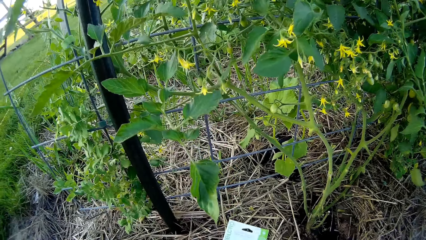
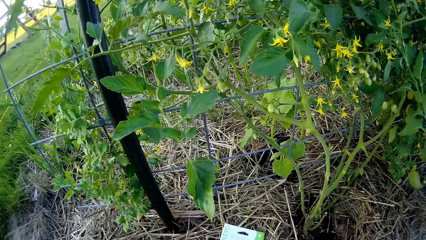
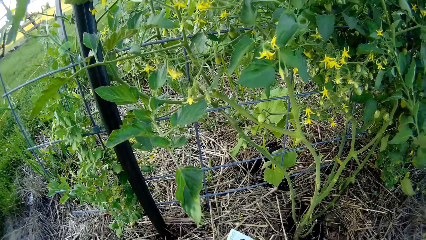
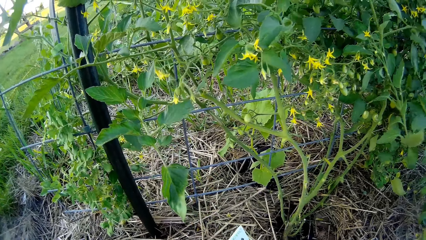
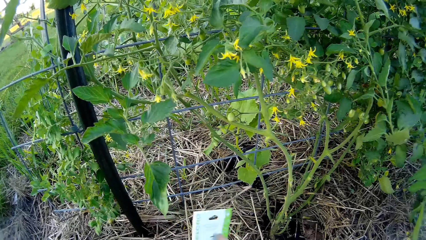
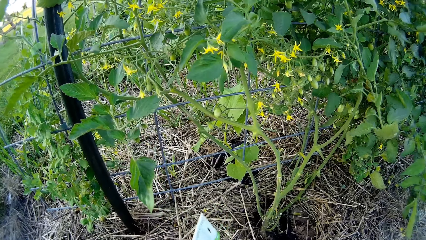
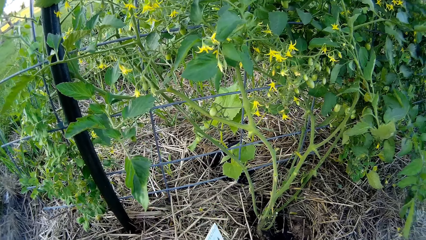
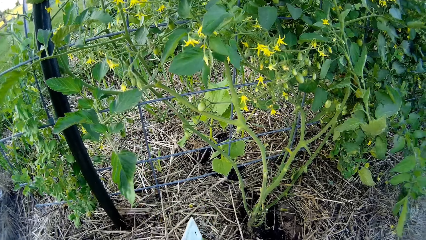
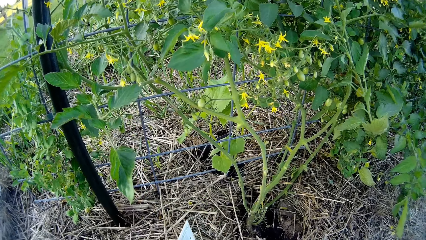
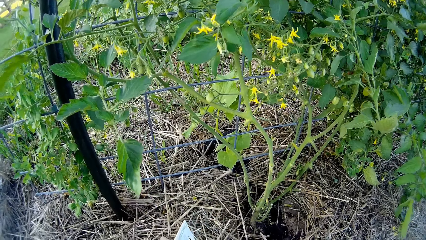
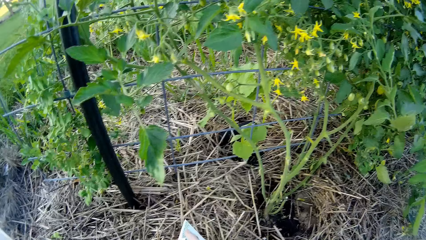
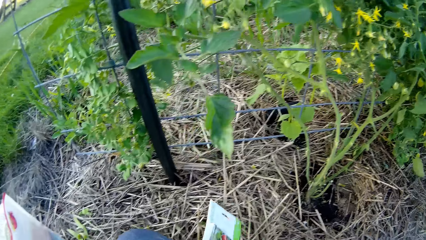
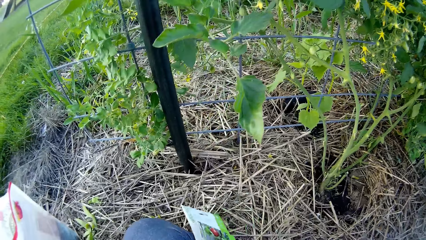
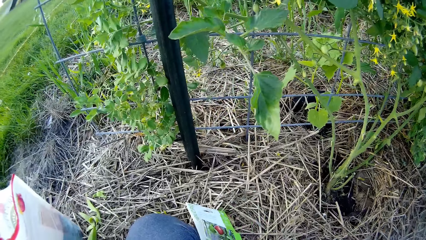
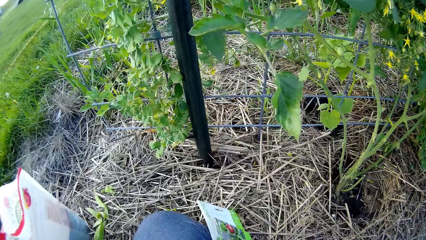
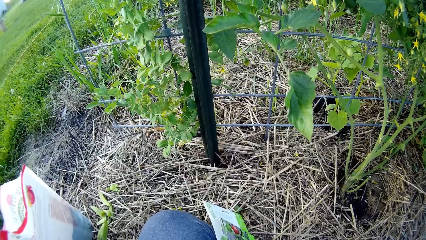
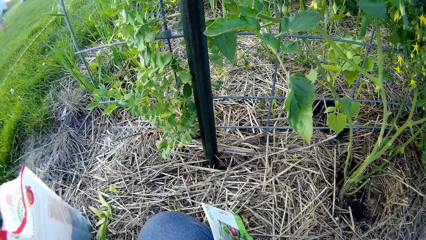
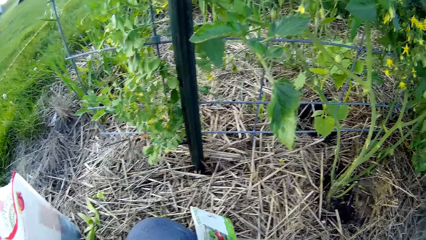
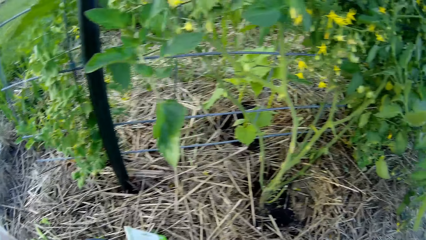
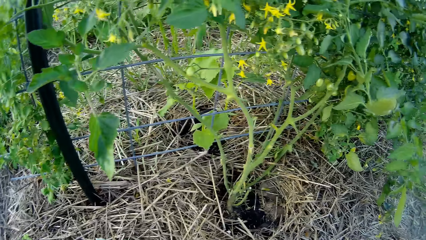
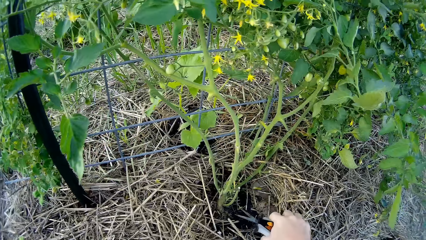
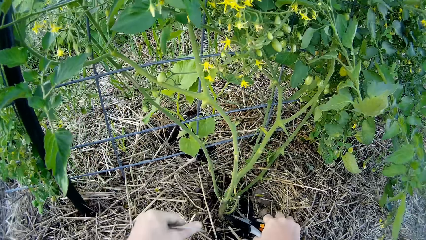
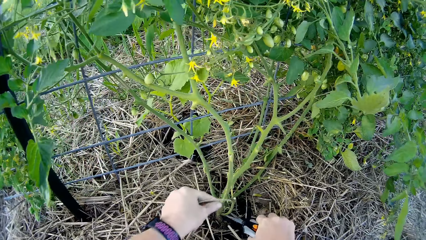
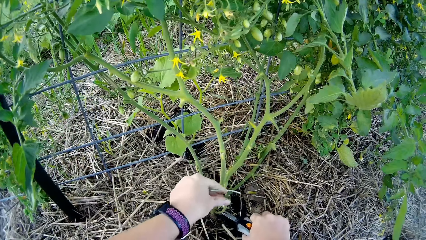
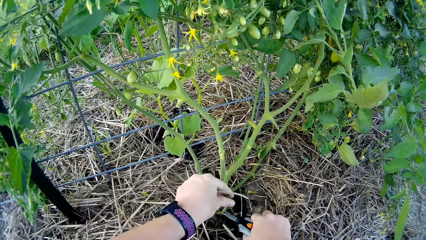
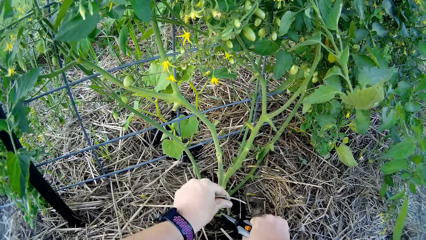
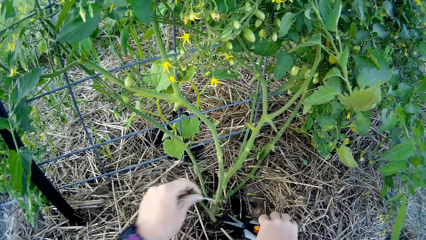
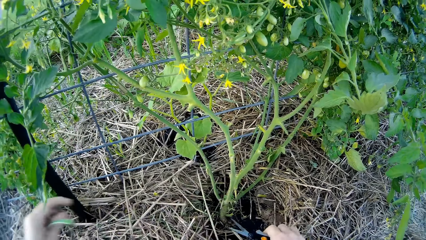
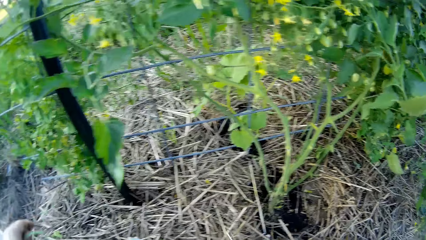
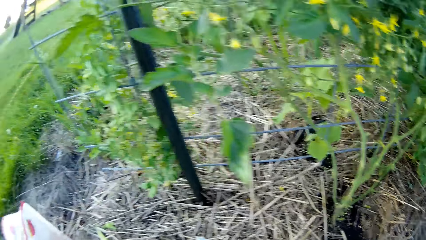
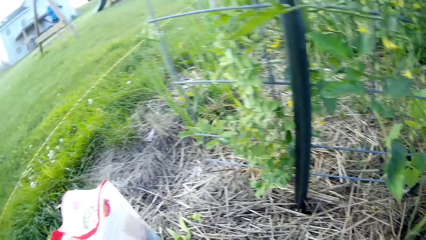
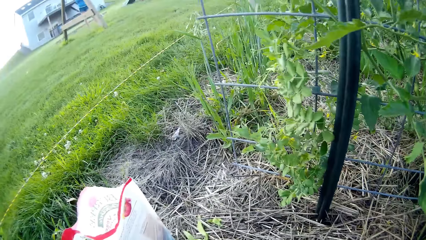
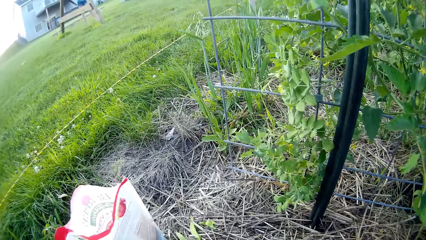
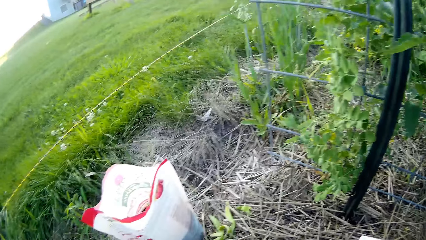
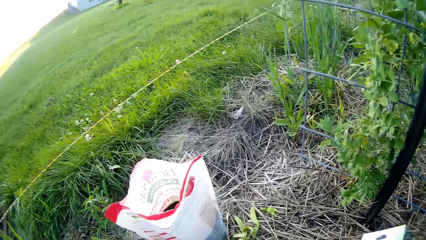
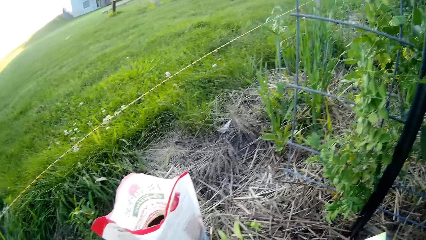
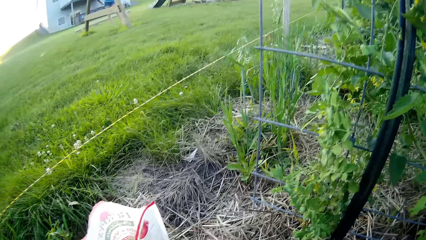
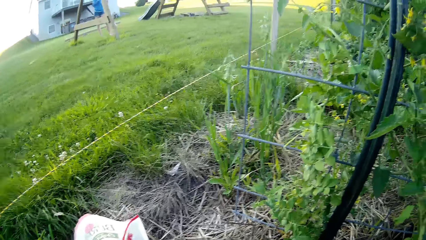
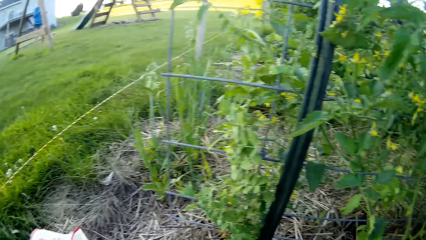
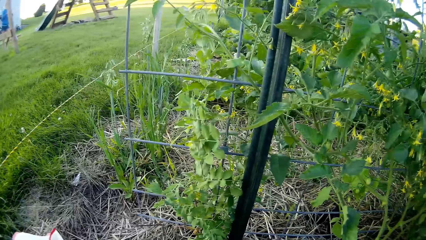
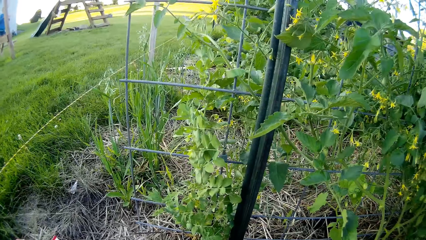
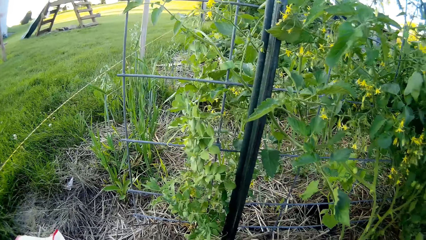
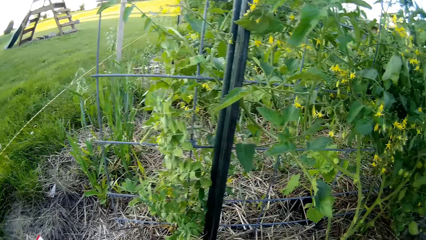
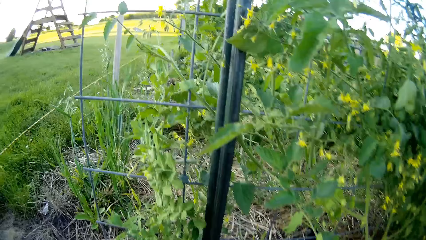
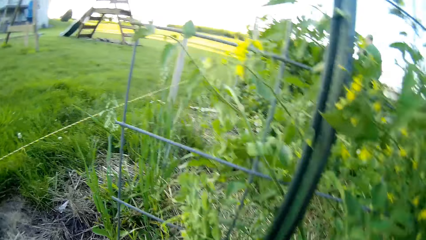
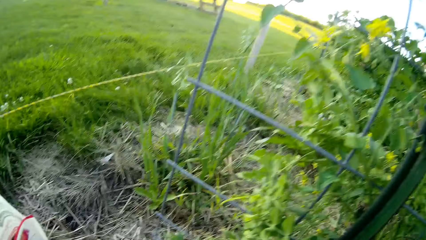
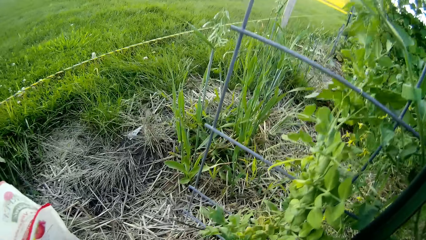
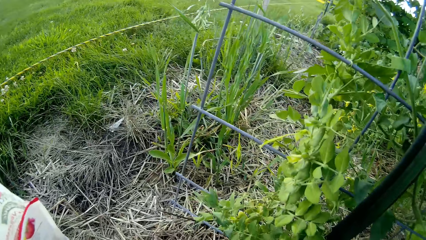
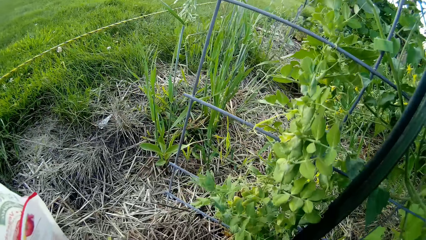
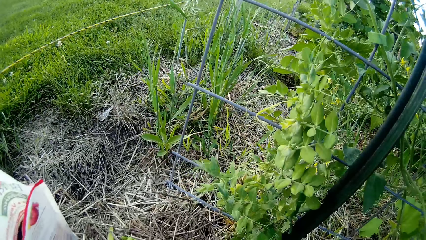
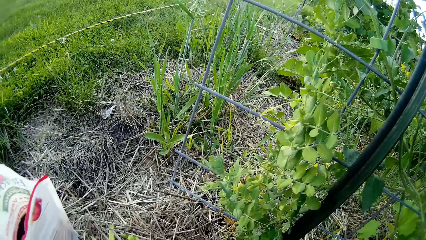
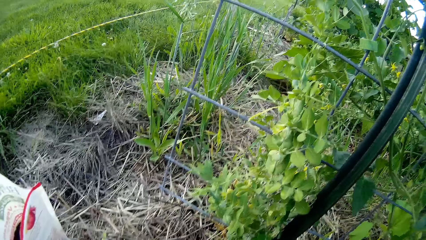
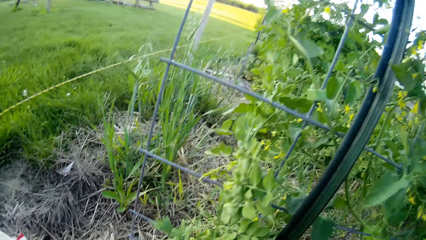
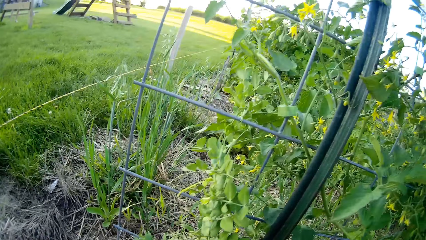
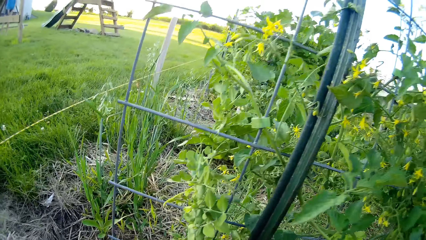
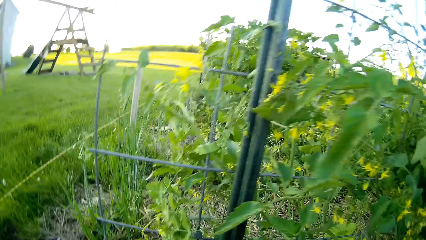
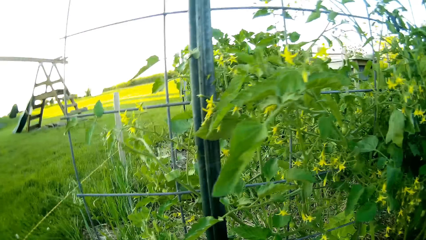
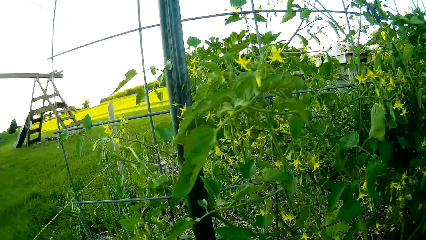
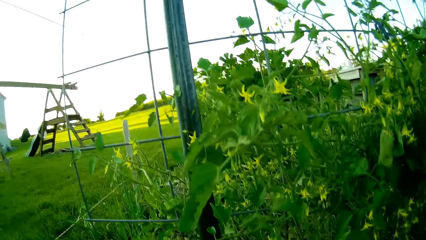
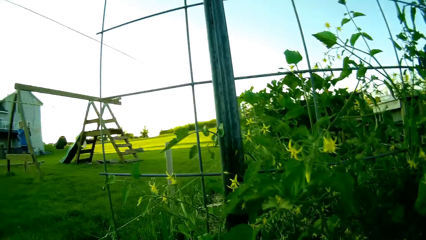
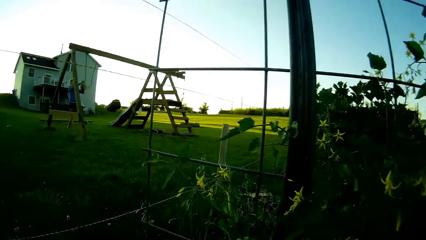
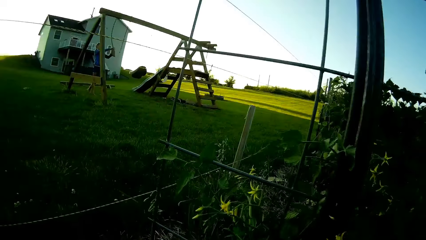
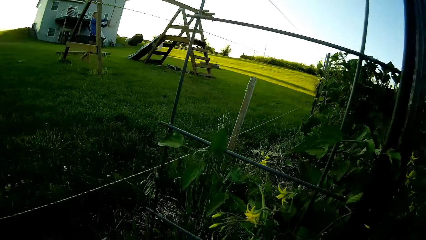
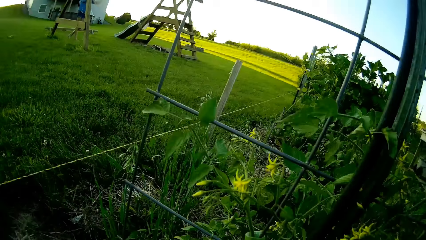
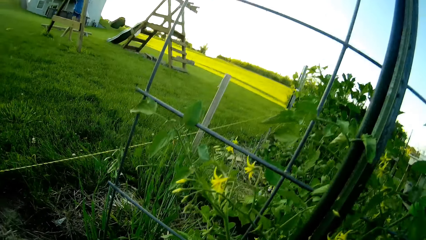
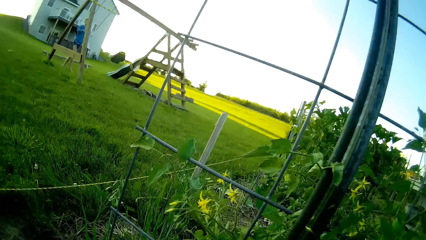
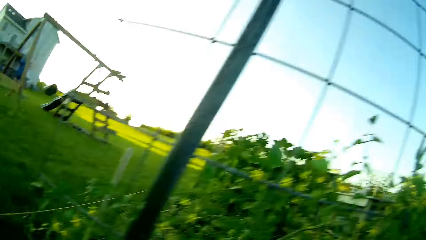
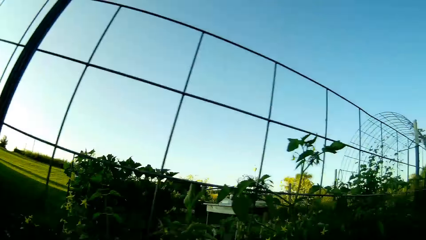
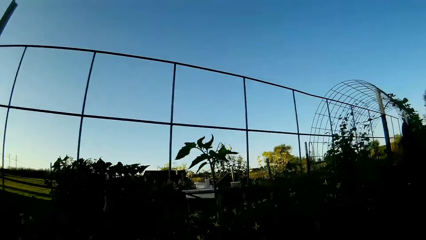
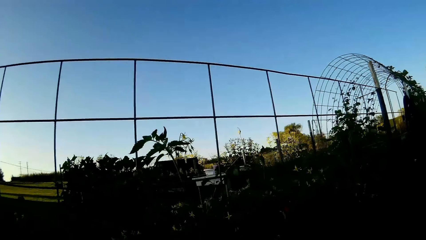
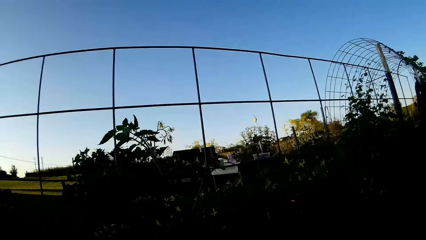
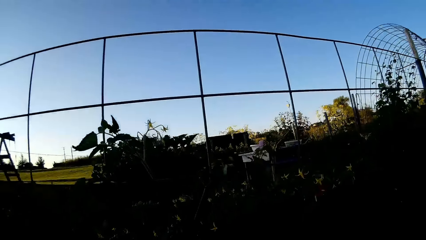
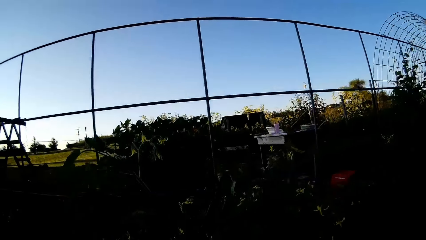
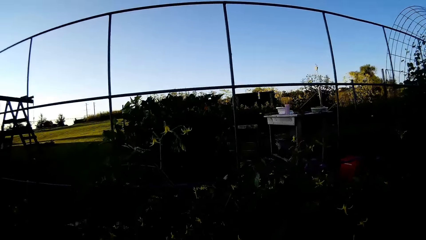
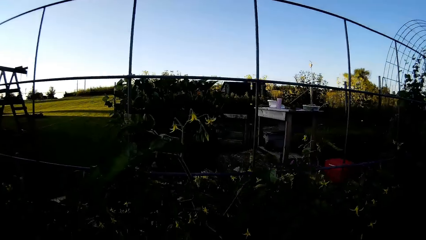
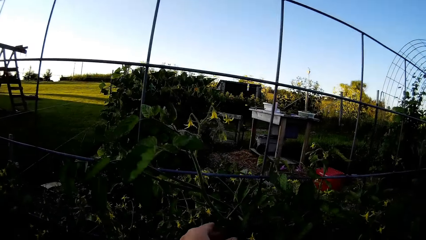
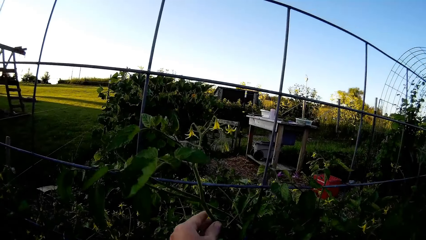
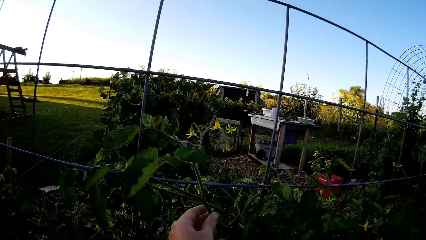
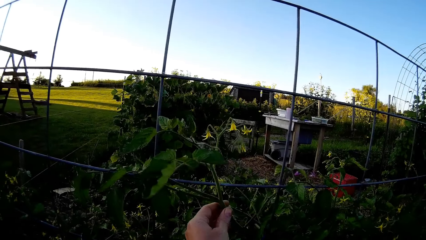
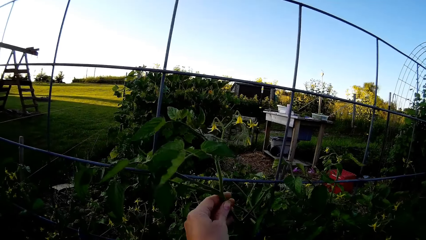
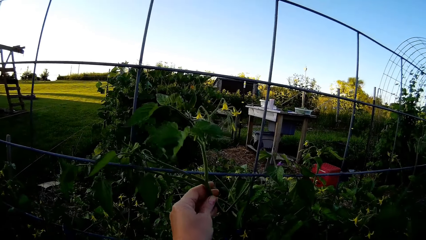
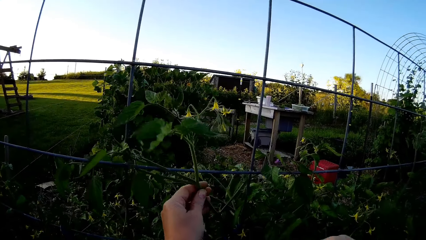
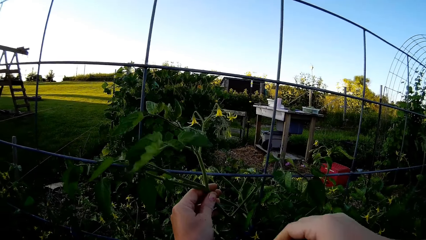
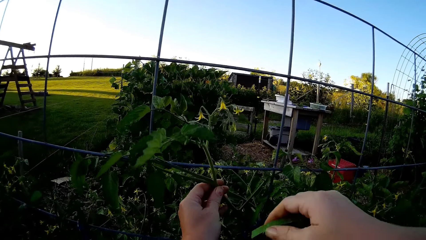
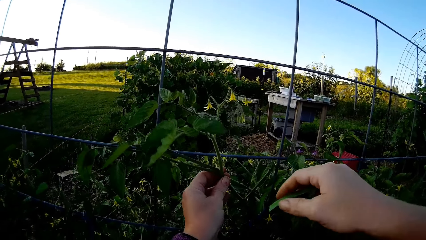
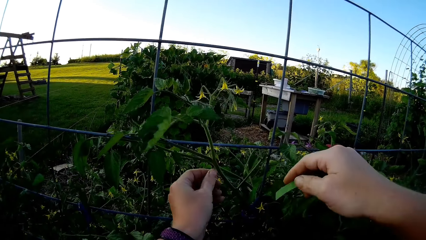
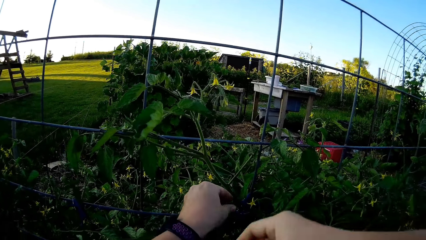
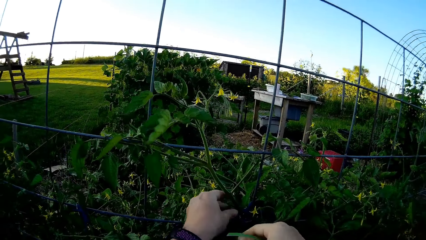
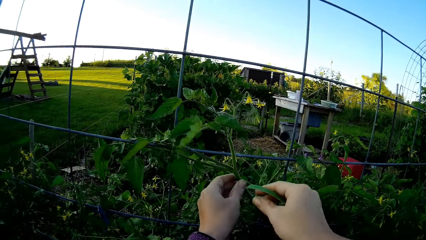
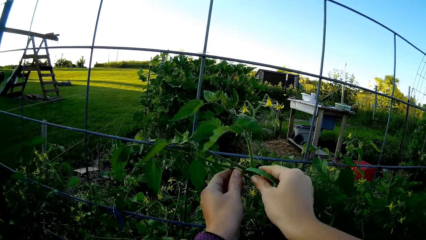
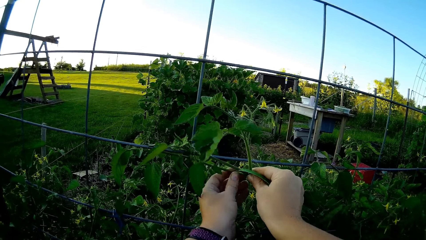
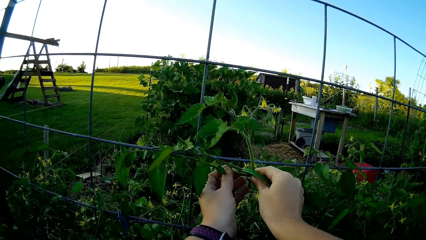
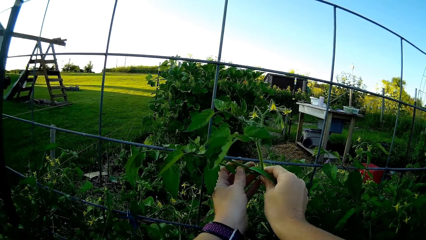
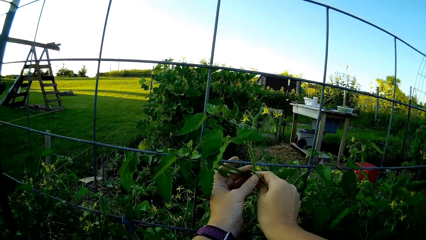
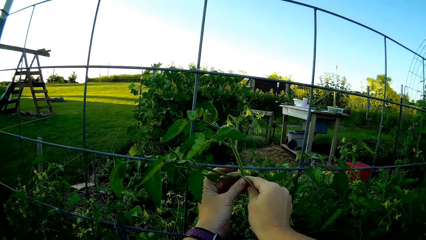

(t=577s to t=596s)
The camera wearer picks up the packet. They cut part of a tomato with the scissors.
